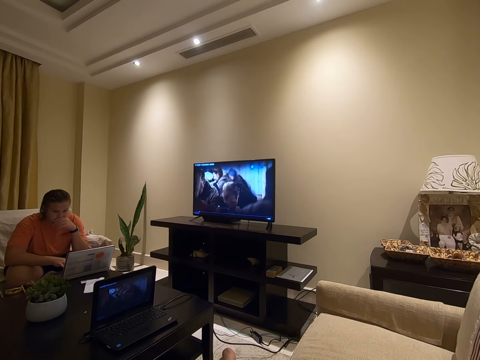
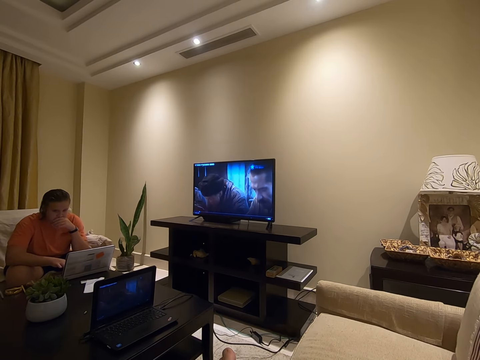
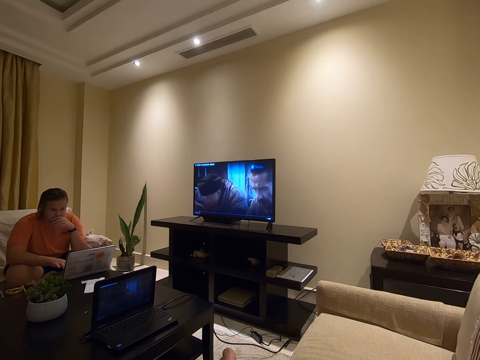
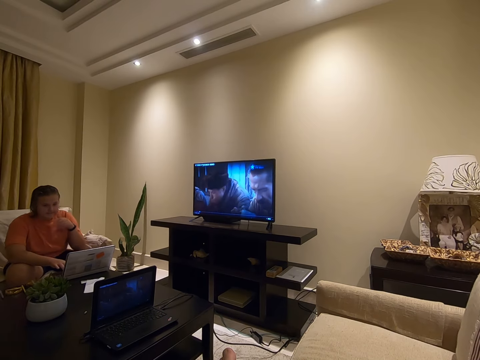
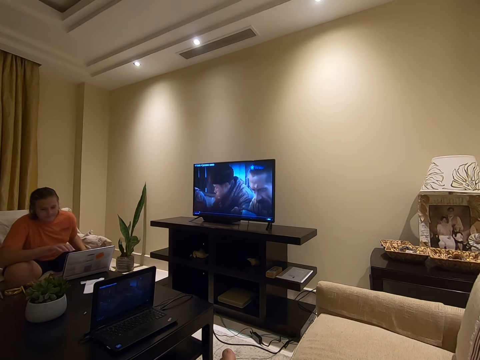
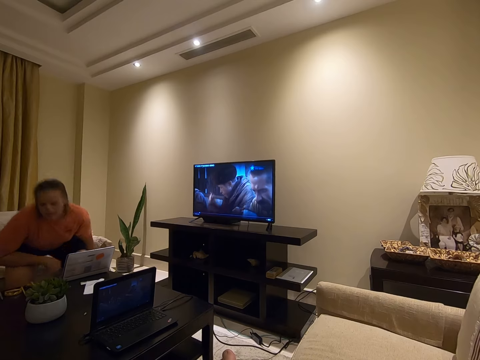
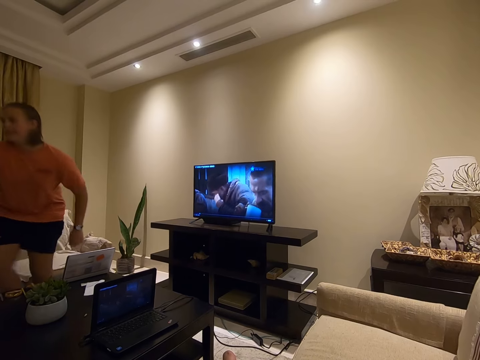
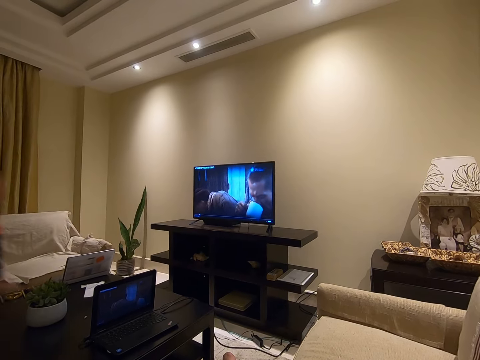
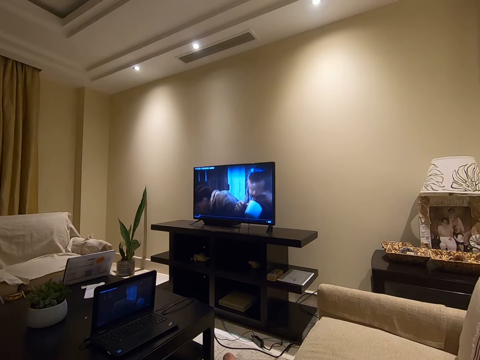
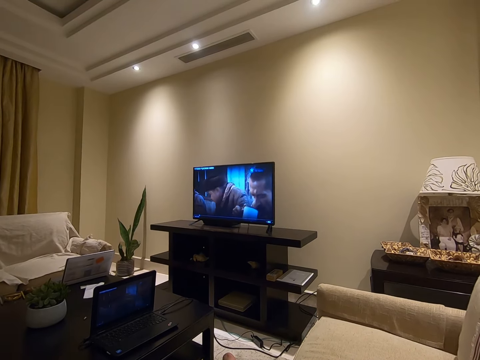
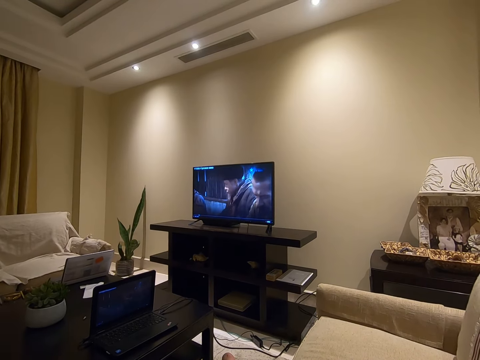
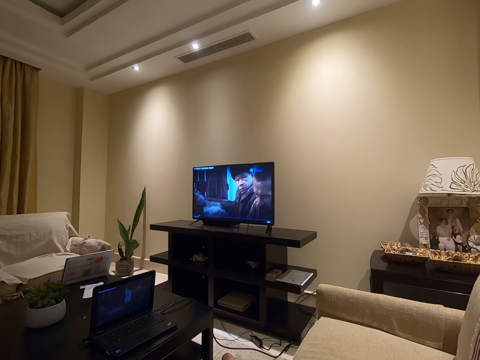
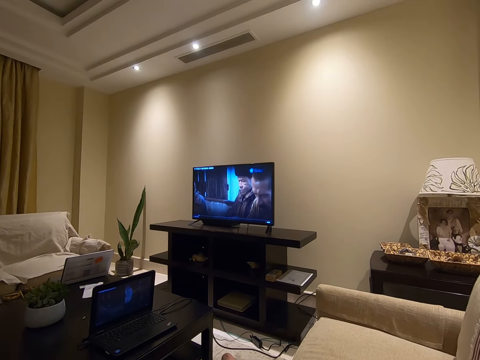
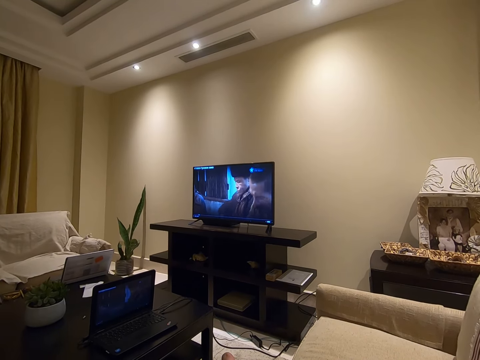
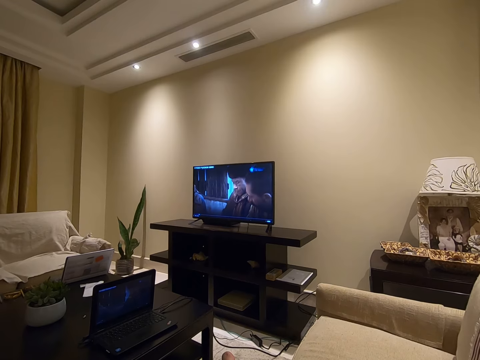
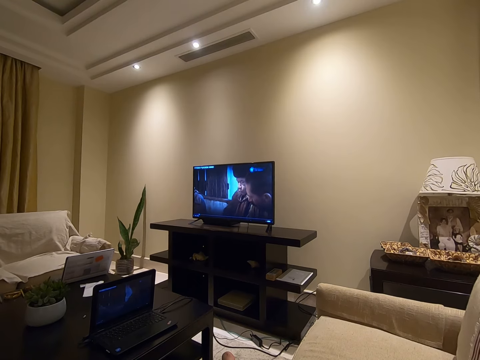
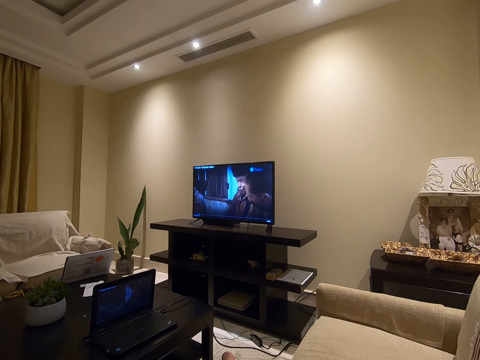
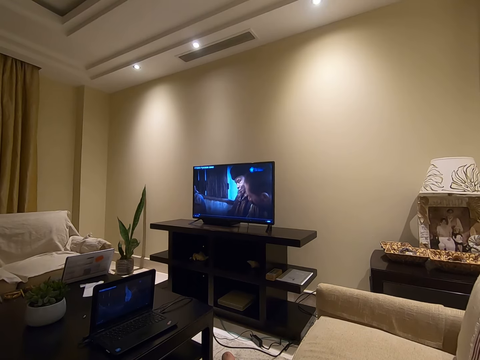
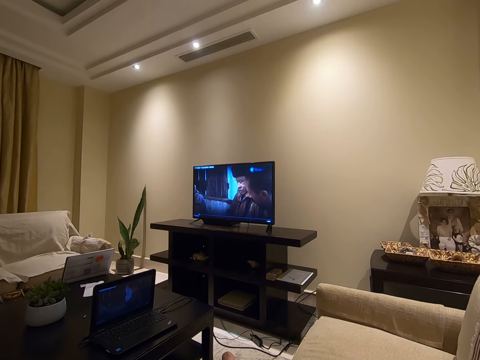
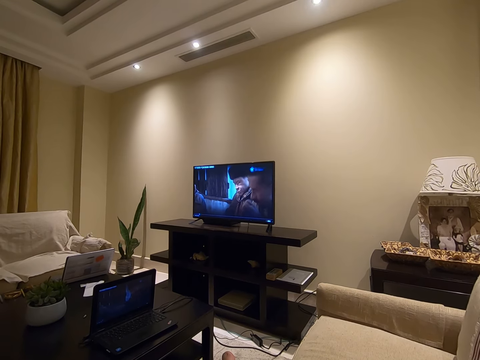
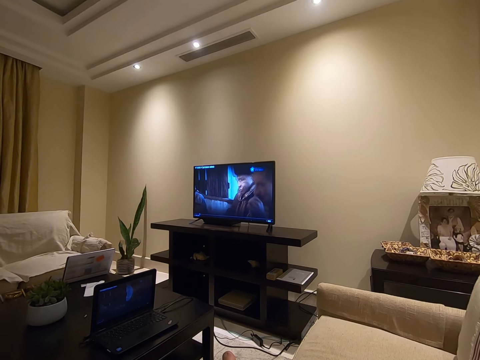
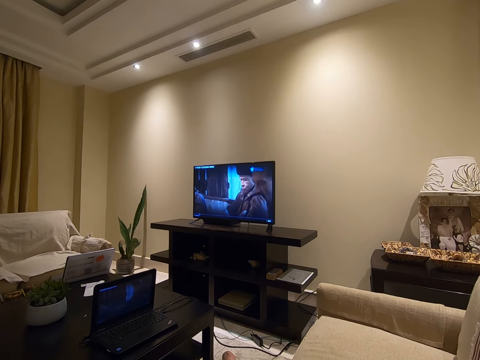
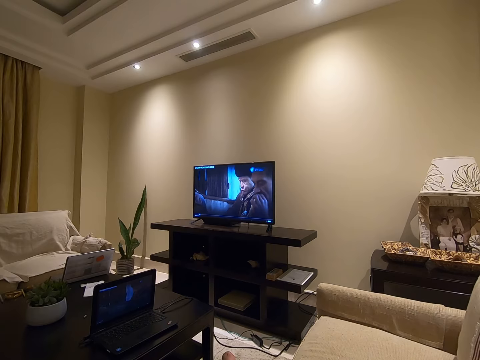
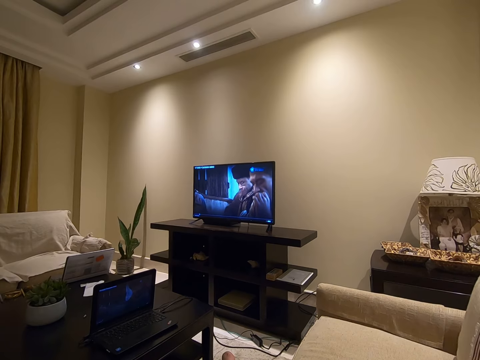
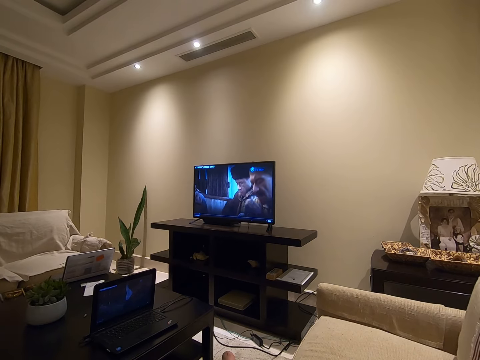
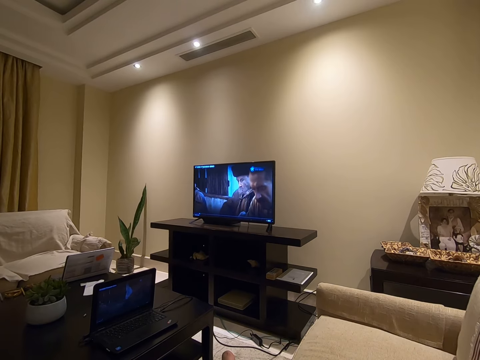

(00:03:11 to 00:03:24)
A lady moves her hand away from the laptop and walks to the other side. The lady stands from the chair.

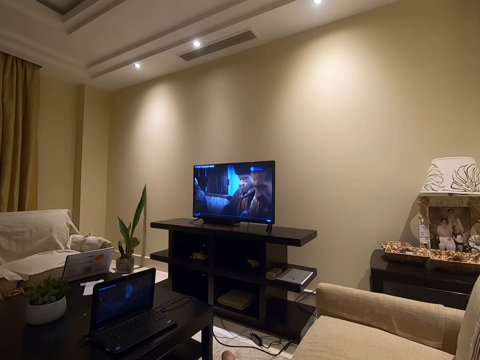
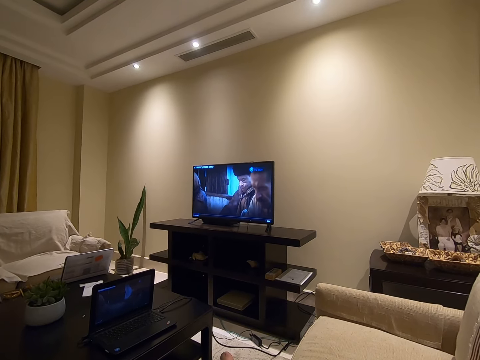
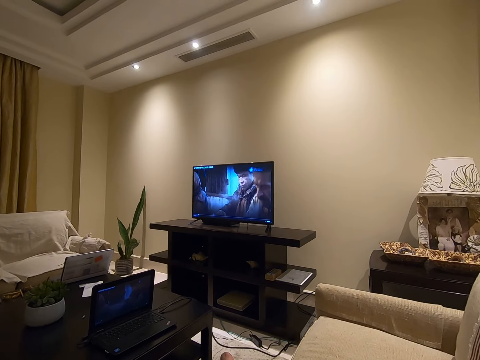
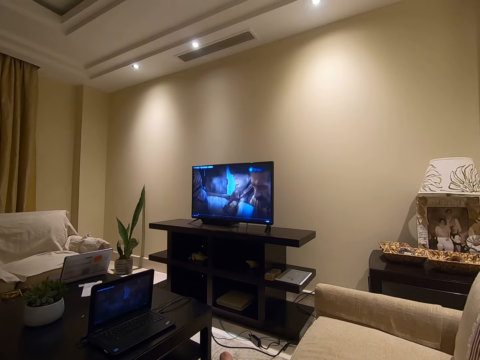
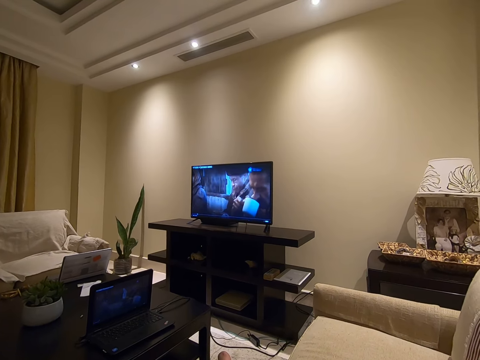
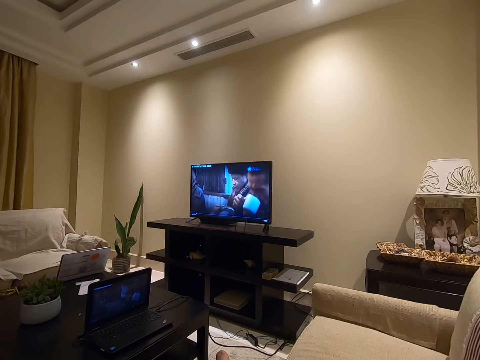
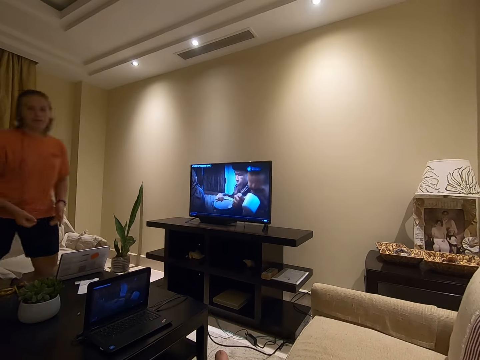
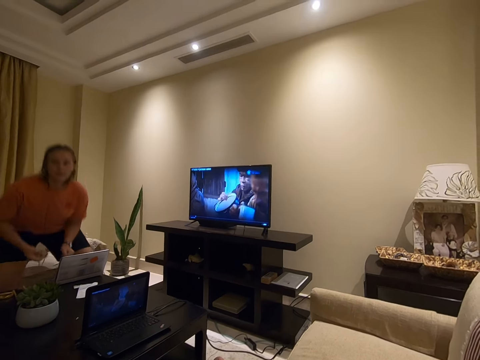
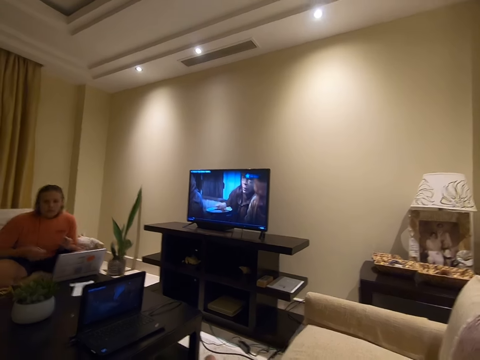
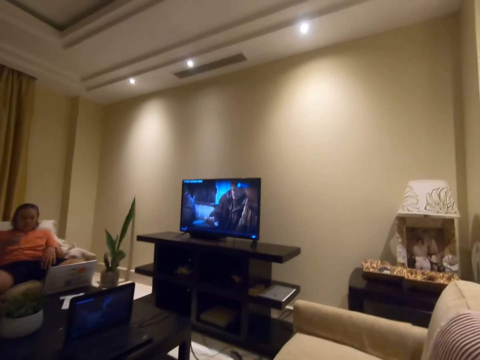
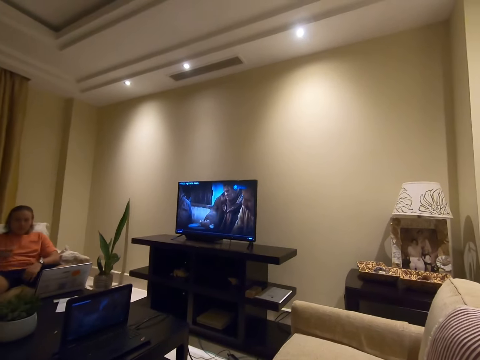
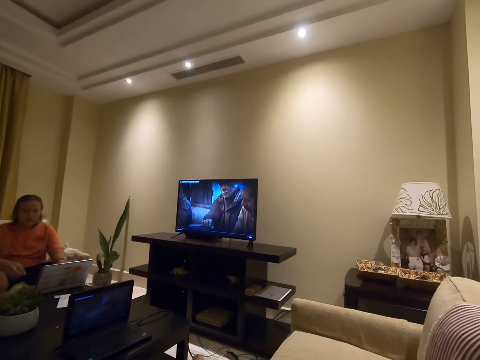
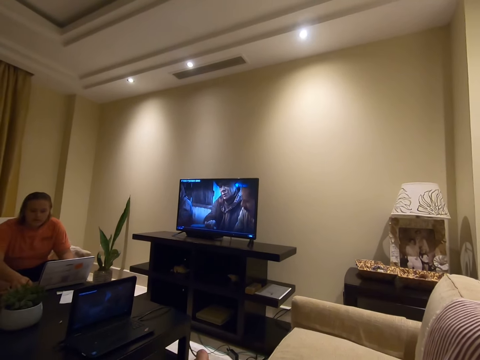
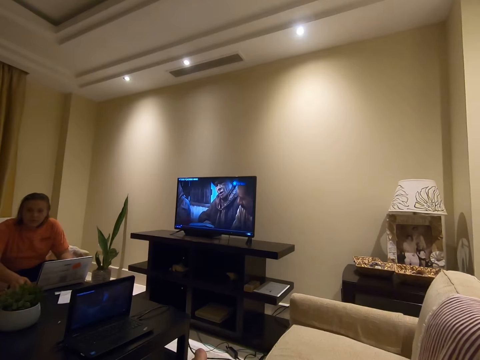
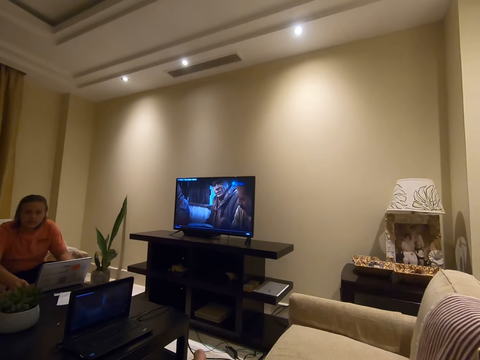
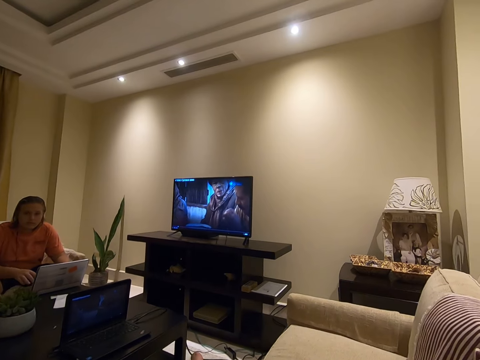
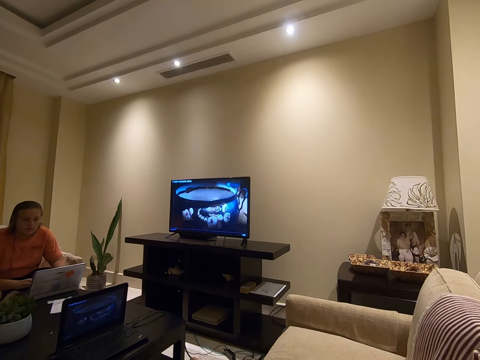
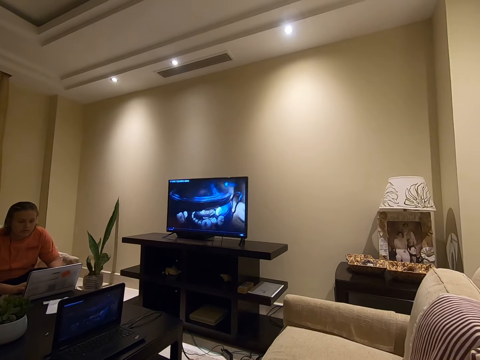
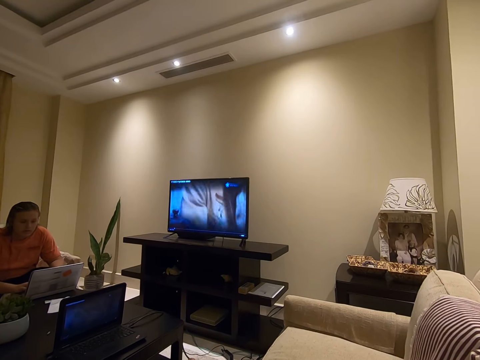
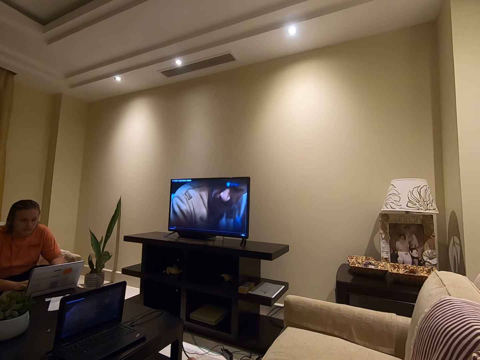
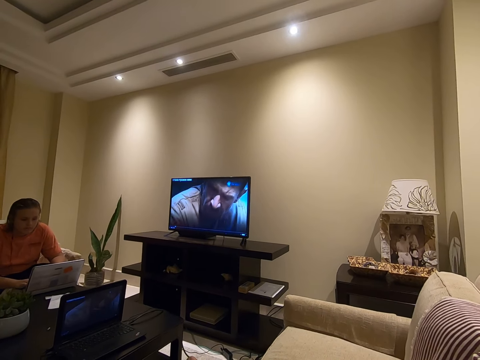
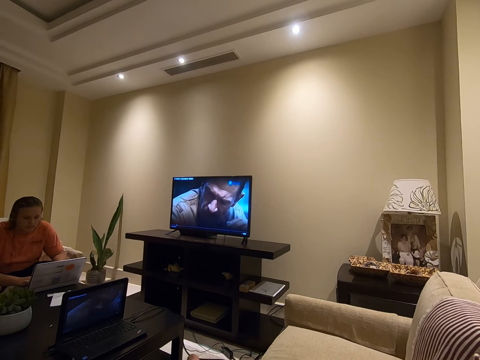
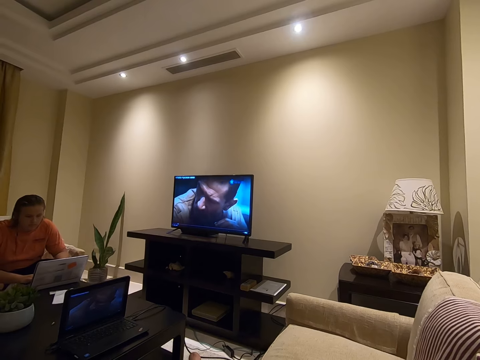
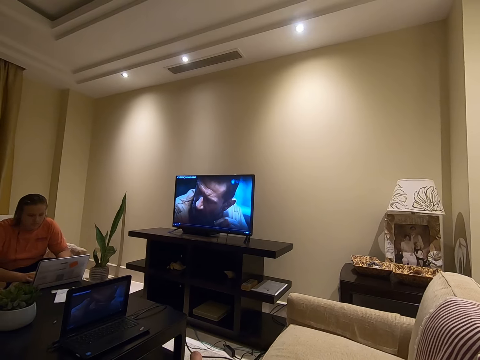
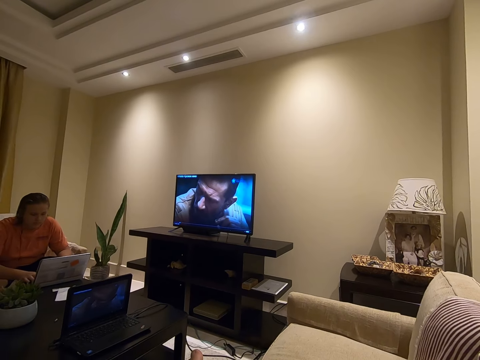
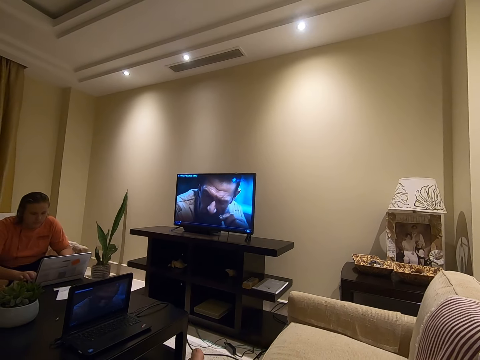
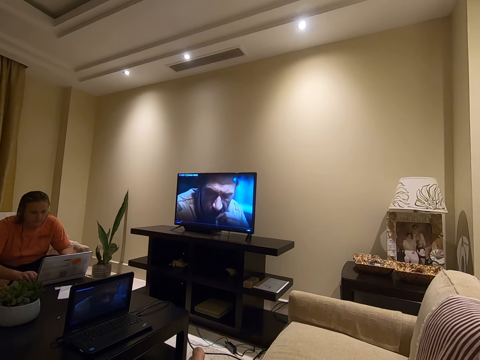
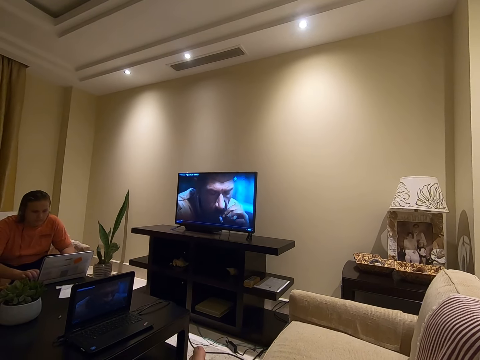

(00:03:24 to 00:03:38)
The lady sits on the chair. The lady adjusts her shorts and holds the laptop. The lady taps on the keyboard and operates the laptop.
